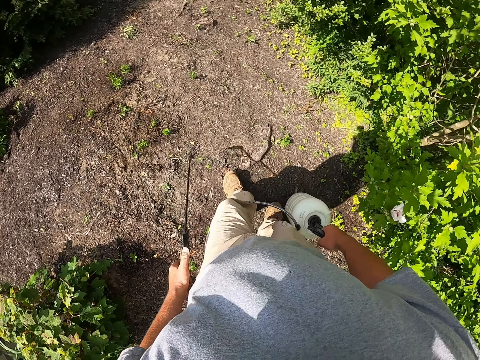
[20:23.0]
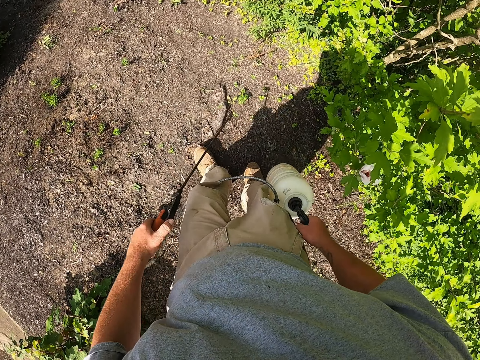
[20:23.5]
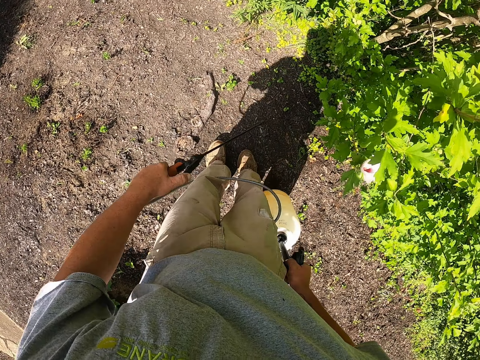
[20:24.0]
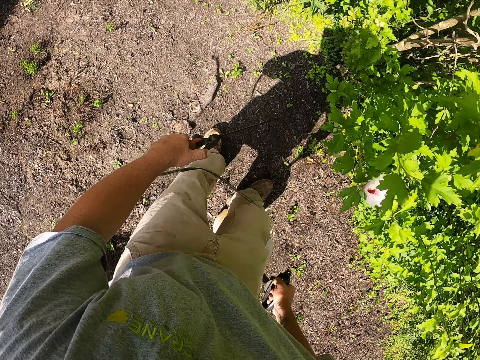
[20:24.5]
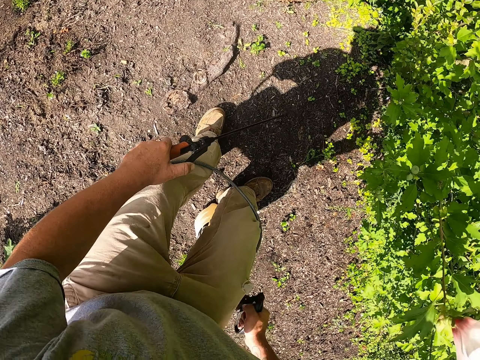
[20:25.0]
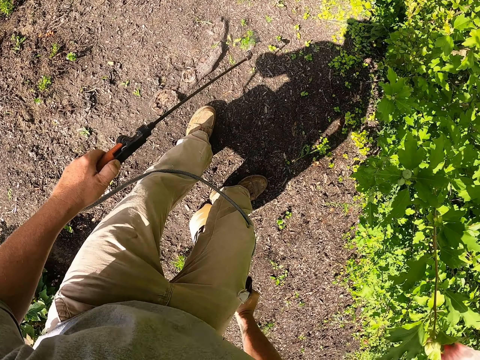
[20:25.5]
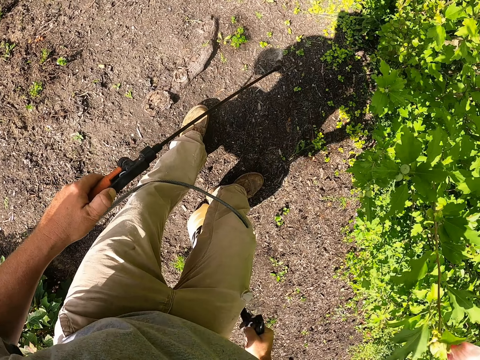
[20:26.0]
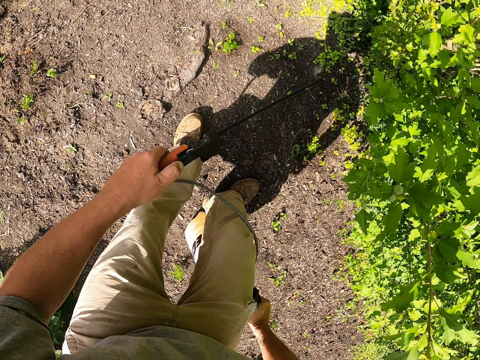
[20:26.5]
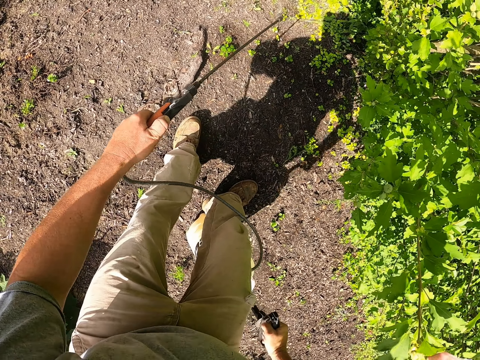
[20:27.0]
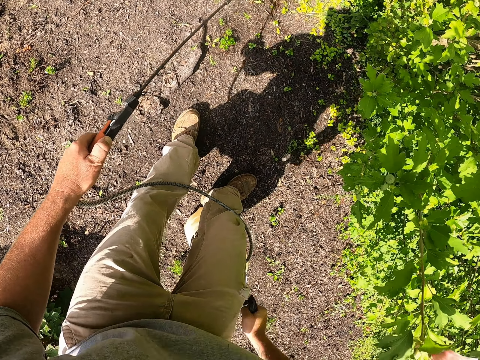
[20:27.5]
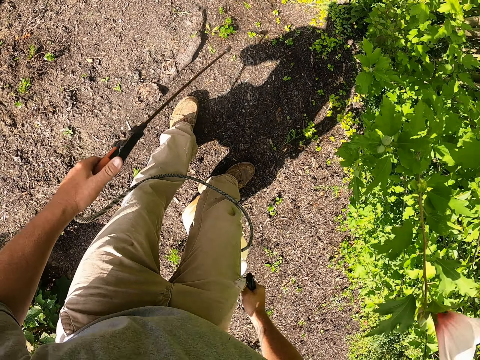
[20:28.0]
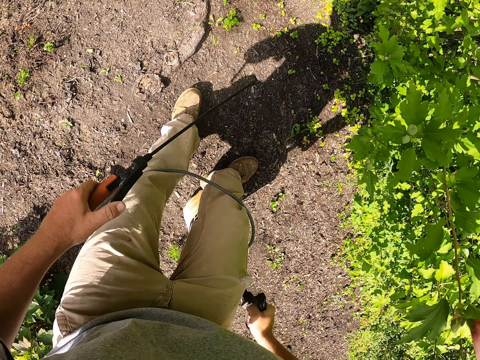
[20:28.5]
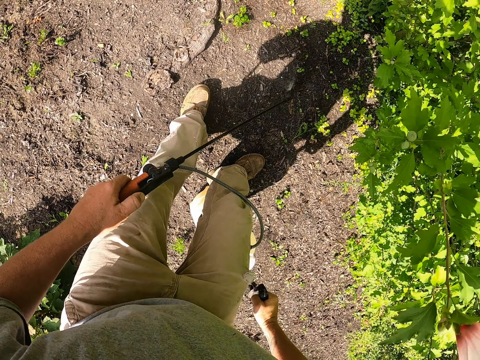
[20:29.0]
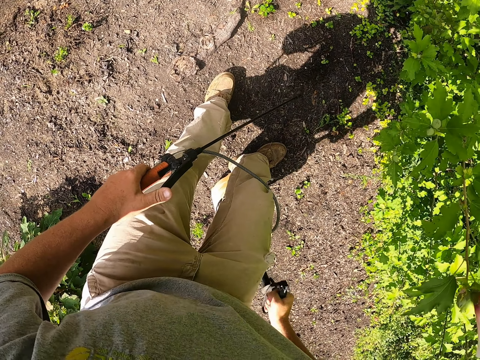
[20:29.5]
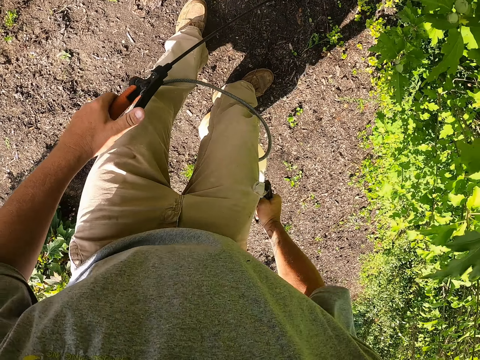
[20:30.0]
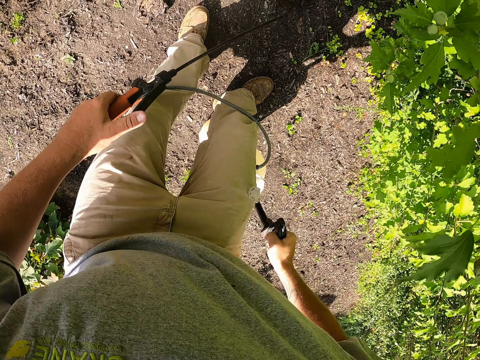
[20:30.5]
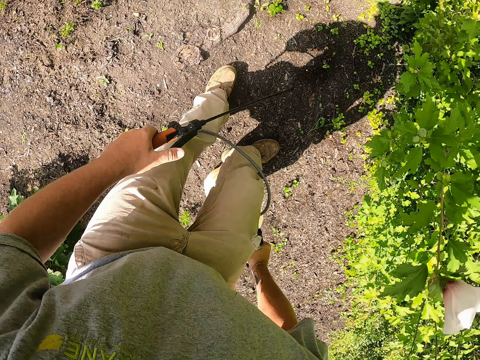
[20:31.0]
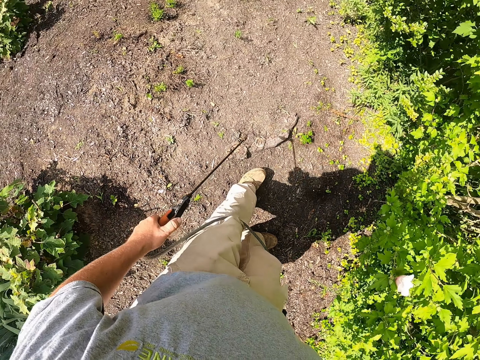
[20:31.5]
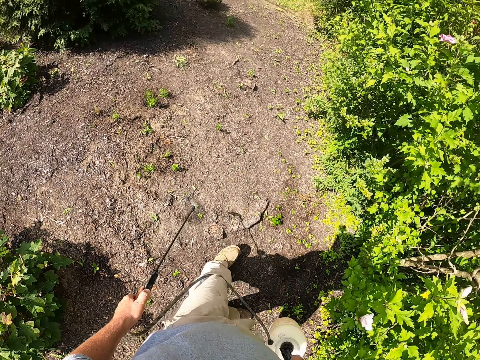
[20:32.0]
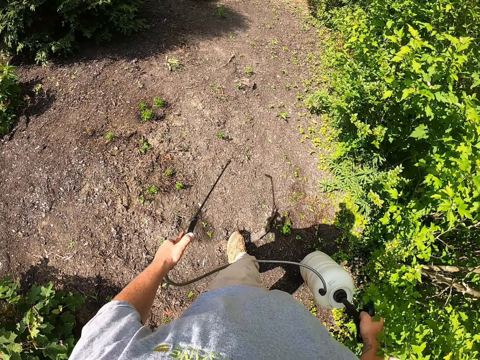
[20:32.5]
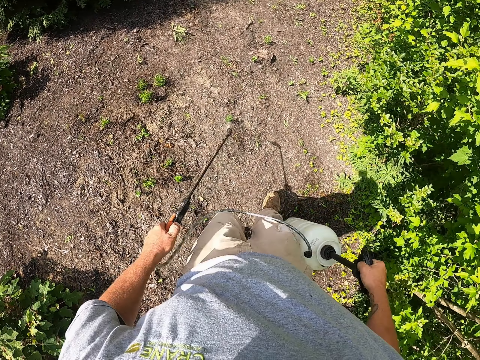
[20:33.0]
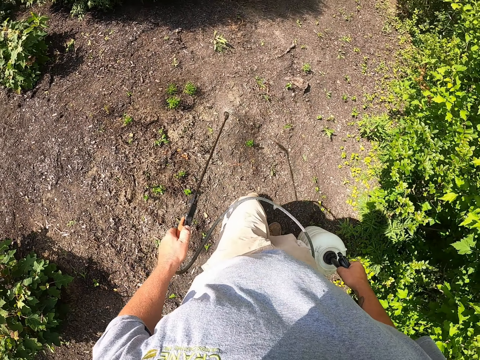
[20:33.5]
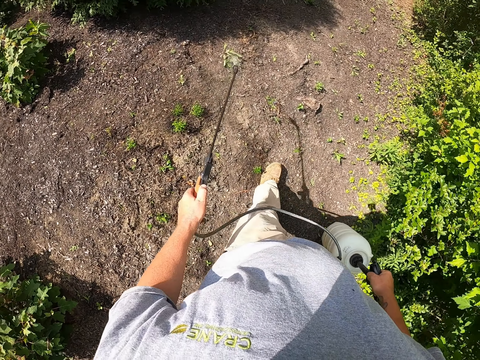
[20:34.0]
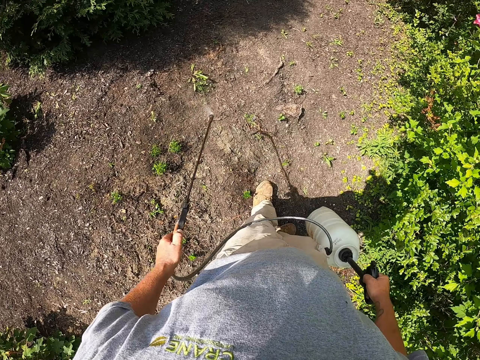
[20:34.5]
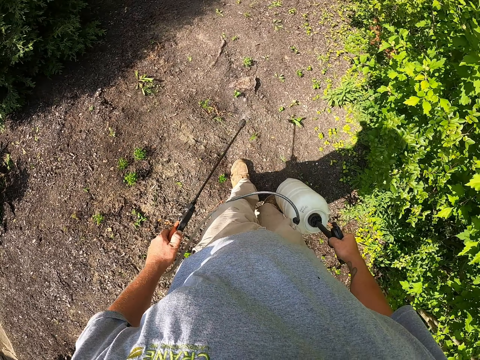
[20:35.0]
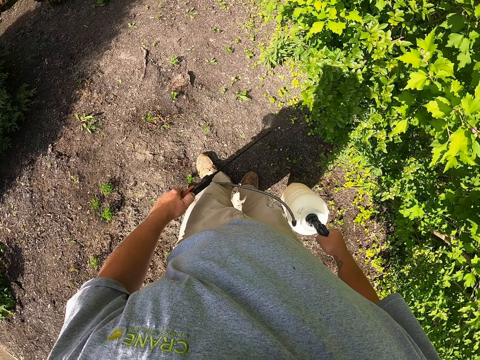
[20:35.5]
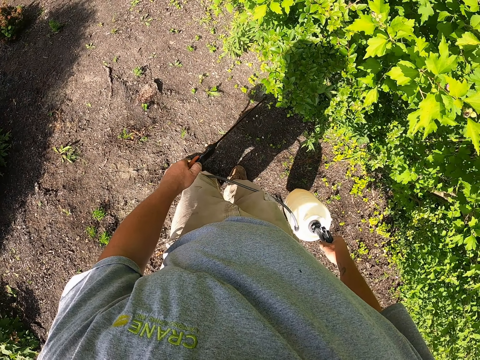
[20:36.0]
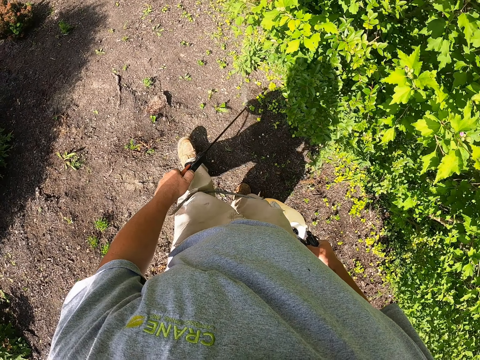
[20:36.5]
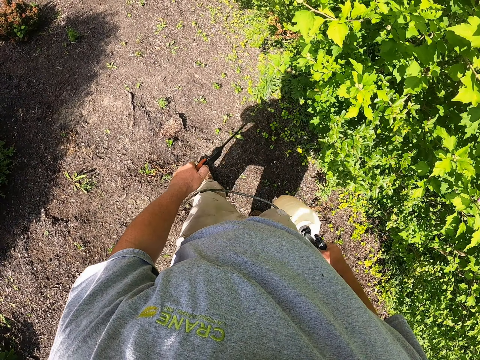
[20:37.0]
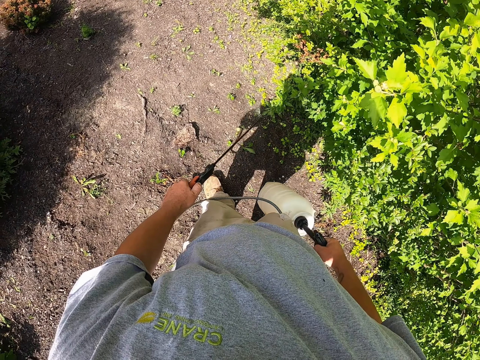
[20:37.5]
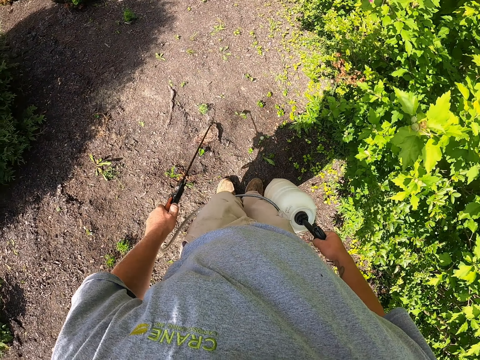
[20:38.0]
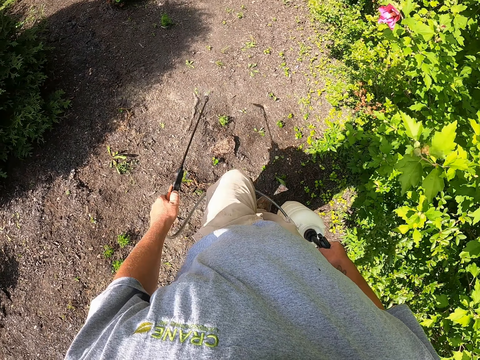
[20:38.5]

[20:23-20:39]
The camera wearer places the spray pump or hand pump on the ground. They pump the spray pump with the right hand. They spray herbicide with the hand pump. They pick up the spray pump with the right hand. They spray the flowers.

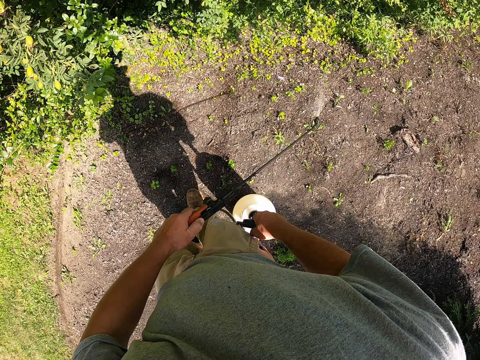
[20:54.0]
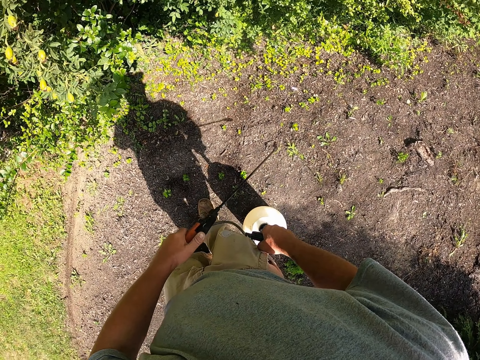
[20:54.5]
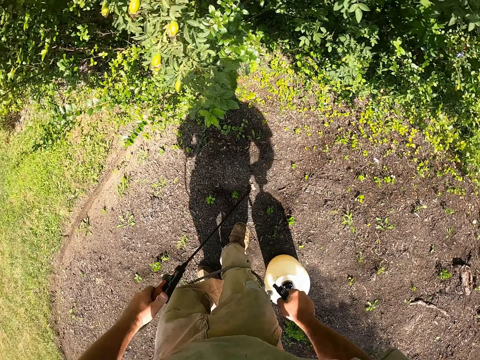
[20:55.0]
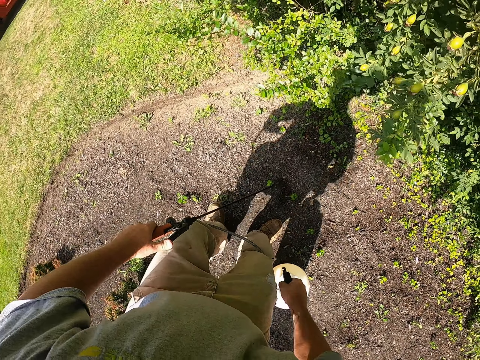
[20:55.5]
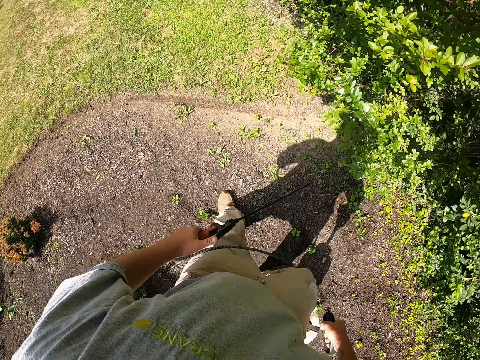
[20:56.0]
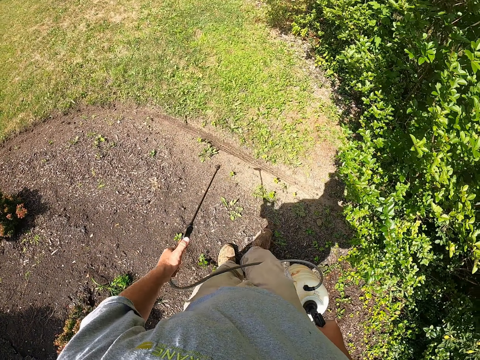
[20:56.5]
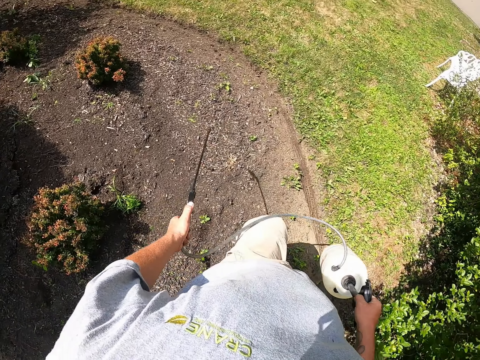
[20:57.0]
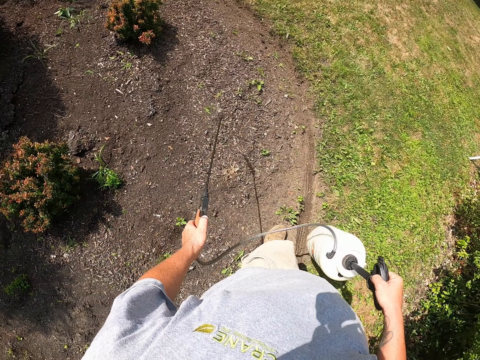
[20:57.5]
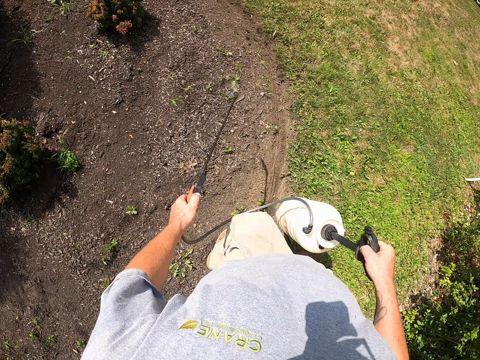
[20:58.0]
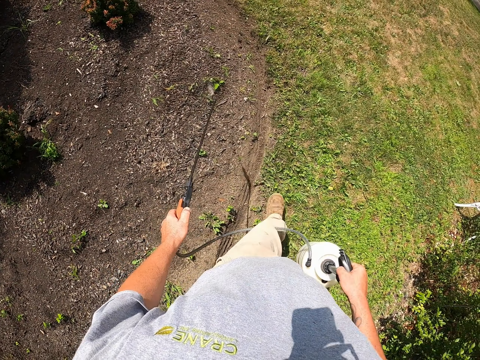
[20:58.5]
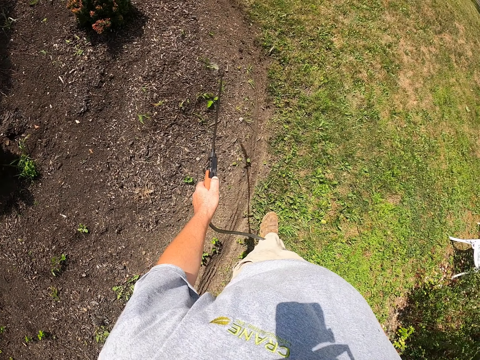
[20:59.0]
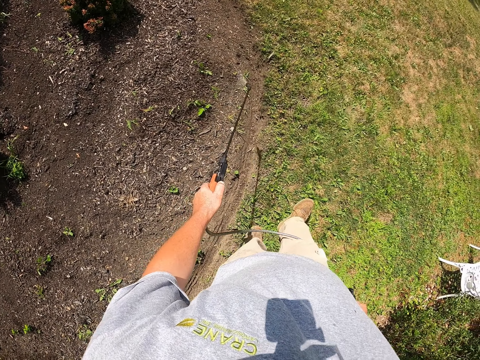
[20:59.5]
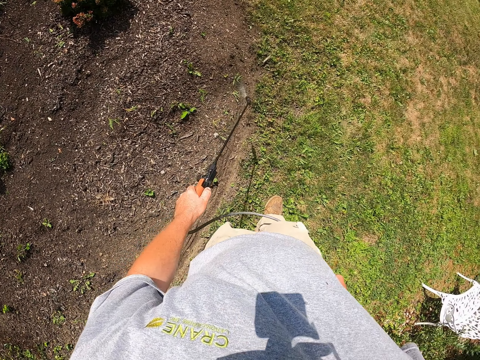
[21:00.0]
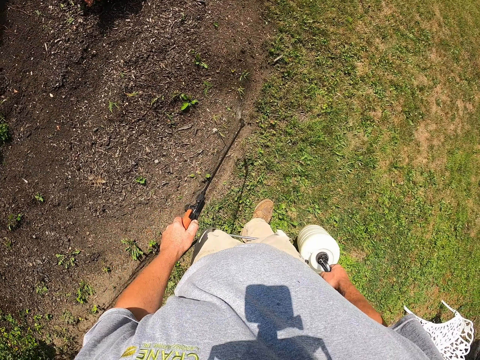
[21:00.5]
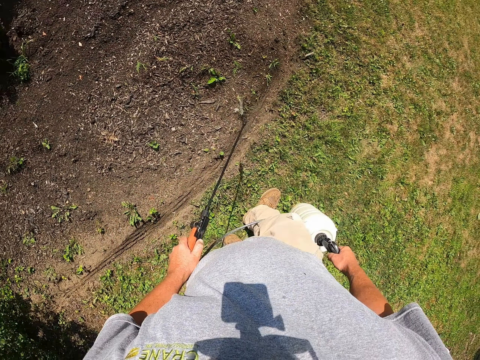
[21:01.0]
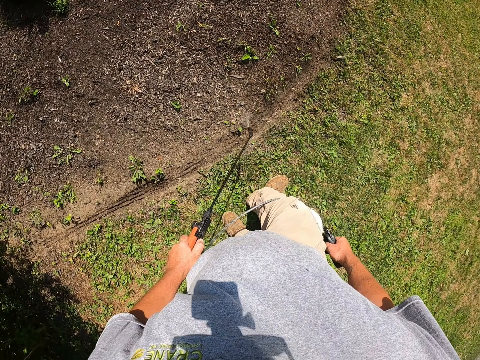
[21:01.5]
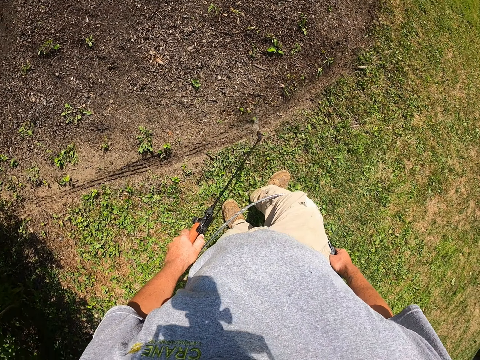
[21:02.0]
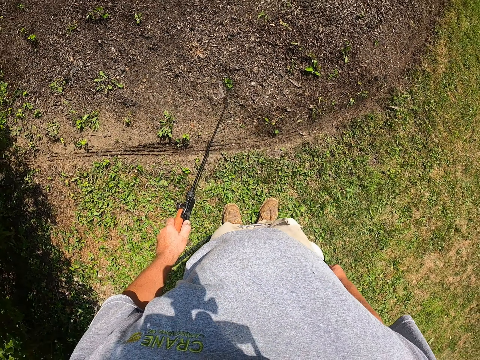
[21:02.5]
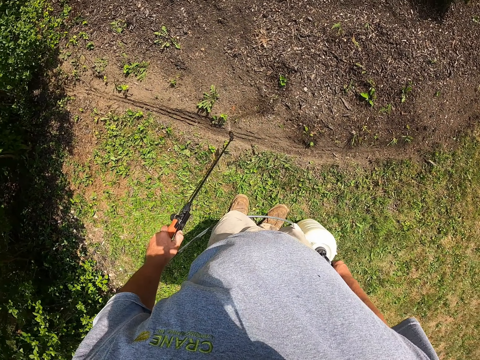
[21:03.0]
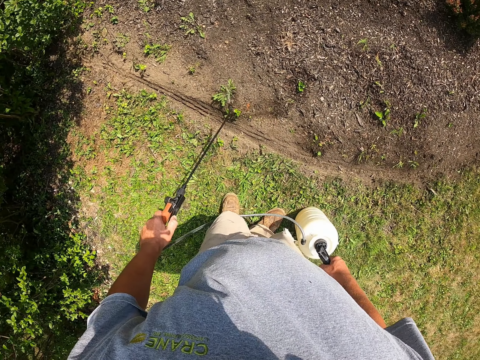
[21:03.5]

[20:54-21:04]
The camera wearer pumps the spray pump or hand pump with the right hand. They spray herbicide on the flowers with the hand pump.
